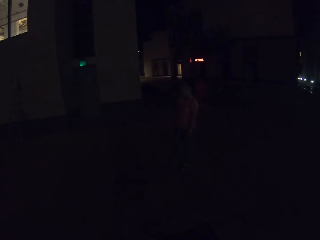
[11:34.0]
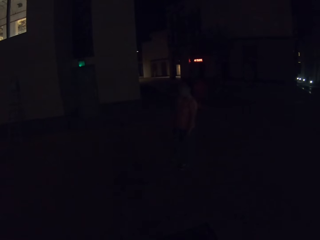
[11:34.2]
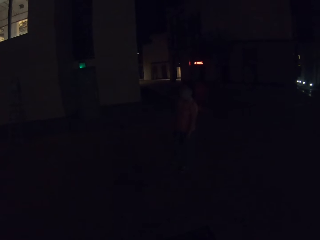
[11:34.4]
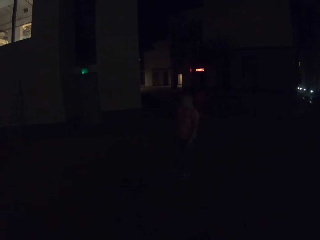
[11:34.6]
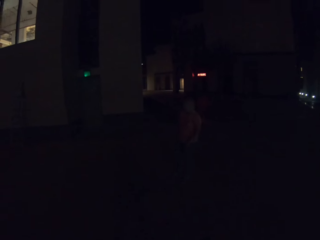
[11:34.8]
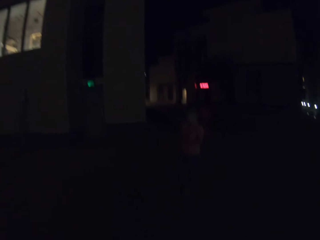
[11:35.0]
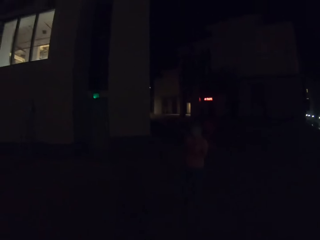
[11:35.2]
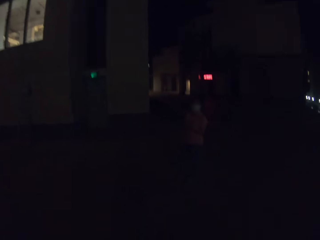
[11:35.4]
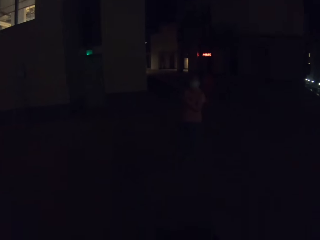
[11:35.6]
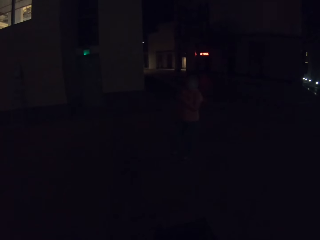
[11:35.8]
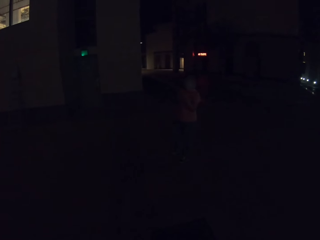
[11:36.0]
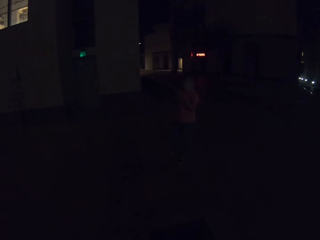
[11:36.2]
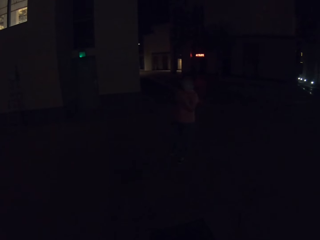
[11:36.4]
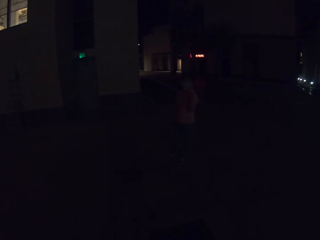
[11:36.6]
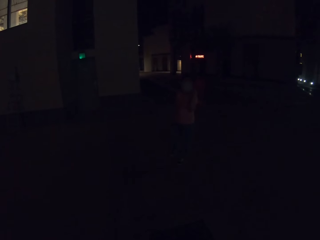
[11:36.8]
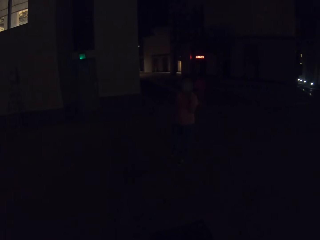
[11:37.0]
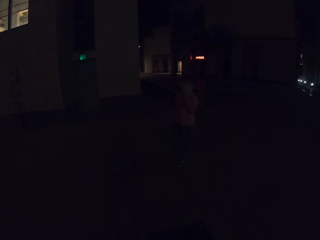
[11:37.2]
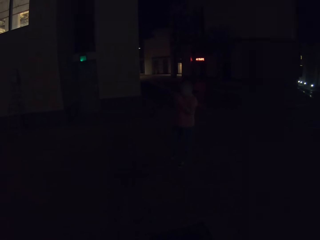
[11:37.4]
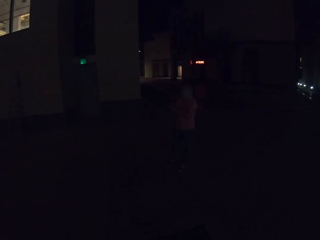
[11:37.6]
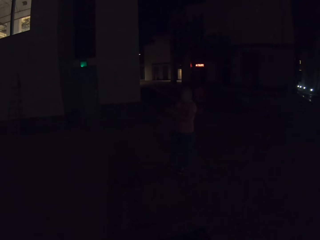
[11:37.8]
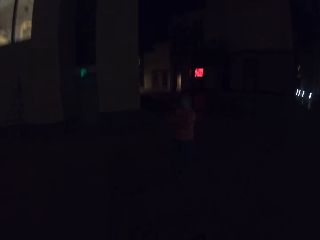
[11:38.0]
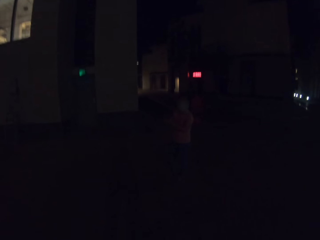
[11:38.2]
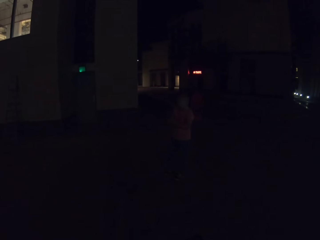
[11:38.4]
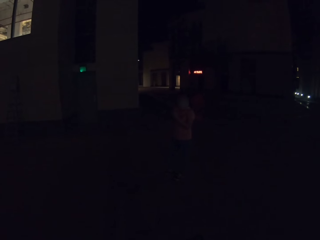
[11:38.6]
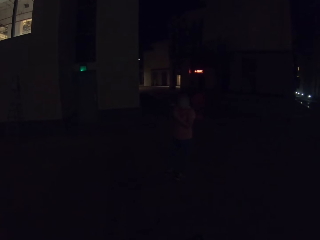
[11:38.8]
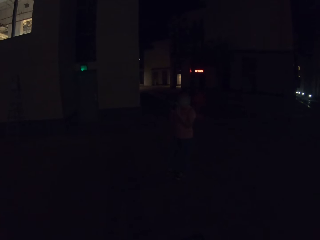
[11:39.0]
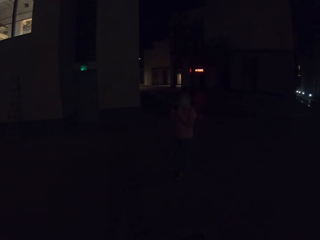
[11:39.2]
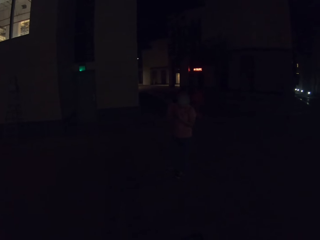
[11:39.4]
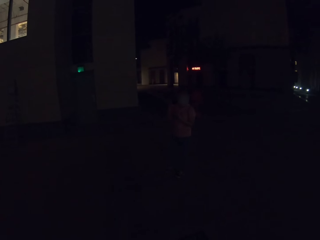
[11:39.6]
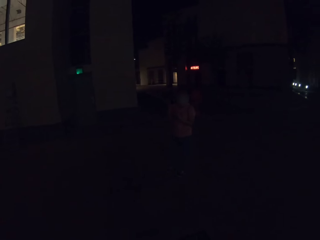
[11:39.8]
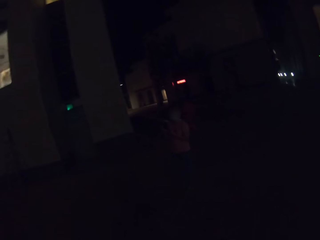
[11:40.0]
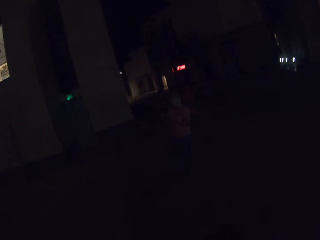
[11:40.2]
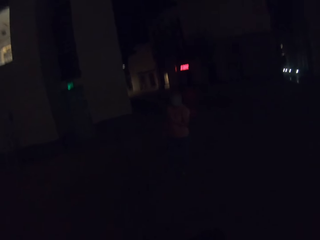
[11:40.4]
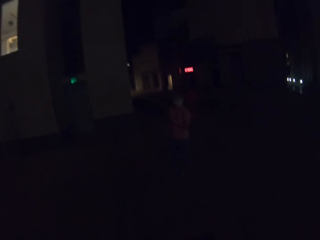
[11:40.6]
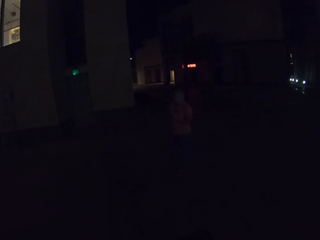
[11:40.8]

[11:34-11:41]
A woman gestures with her hand.

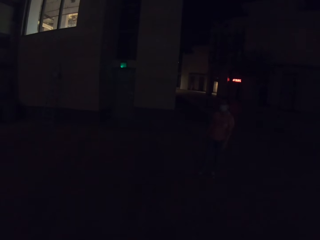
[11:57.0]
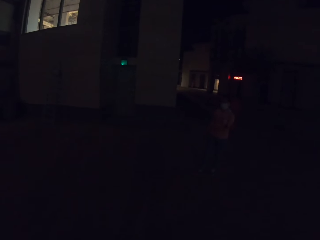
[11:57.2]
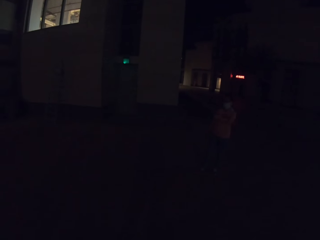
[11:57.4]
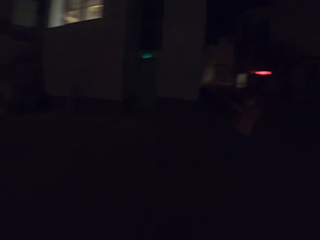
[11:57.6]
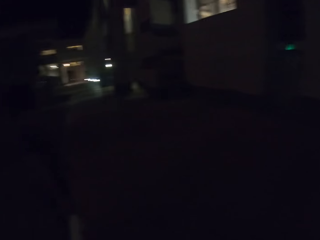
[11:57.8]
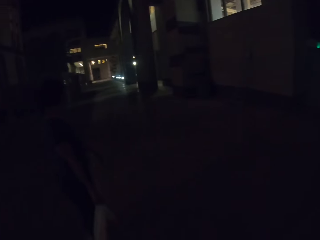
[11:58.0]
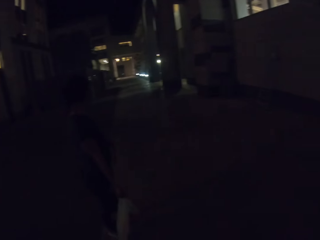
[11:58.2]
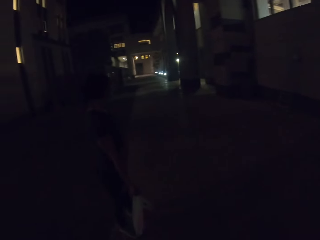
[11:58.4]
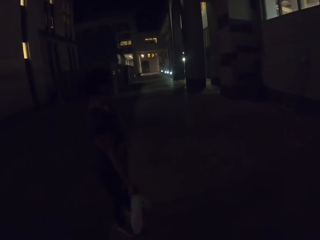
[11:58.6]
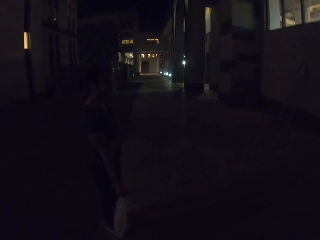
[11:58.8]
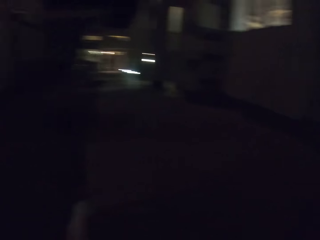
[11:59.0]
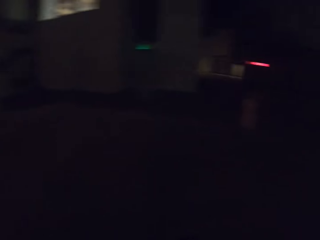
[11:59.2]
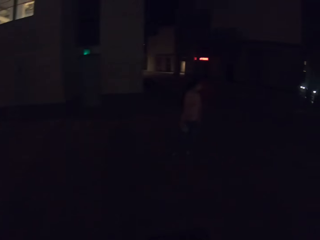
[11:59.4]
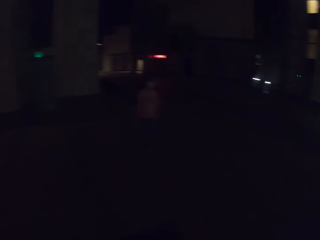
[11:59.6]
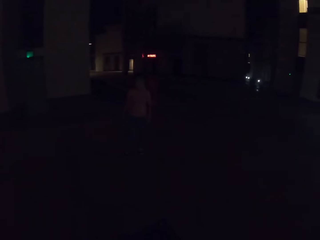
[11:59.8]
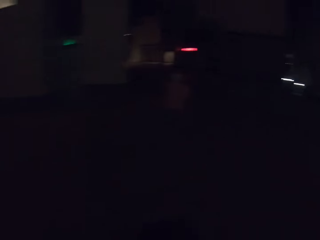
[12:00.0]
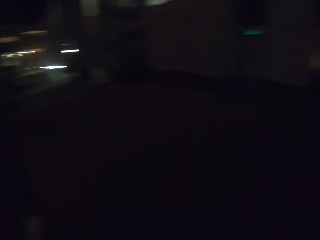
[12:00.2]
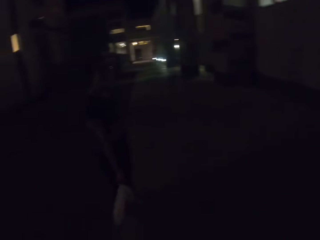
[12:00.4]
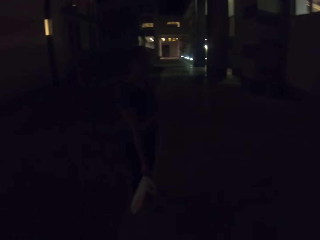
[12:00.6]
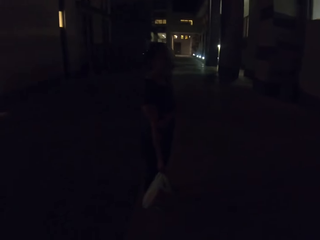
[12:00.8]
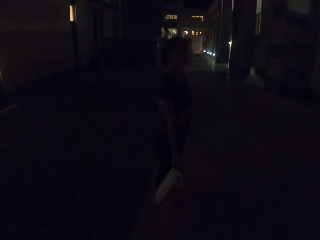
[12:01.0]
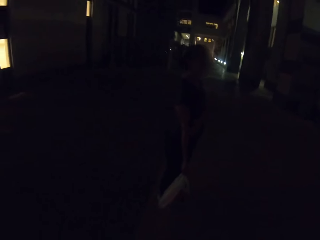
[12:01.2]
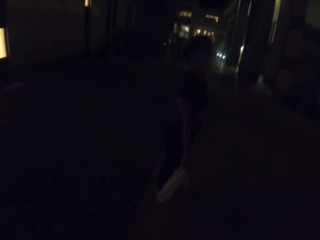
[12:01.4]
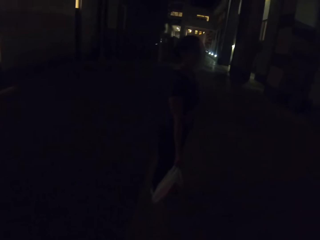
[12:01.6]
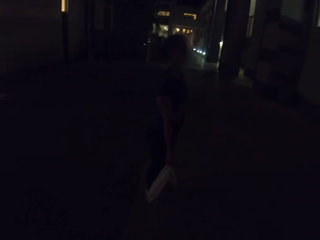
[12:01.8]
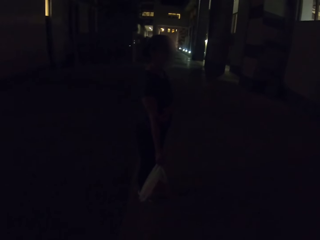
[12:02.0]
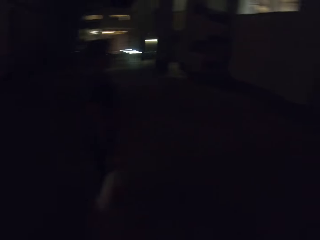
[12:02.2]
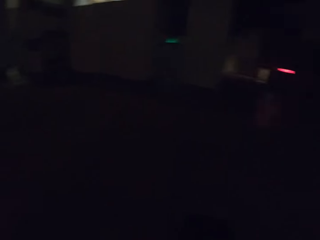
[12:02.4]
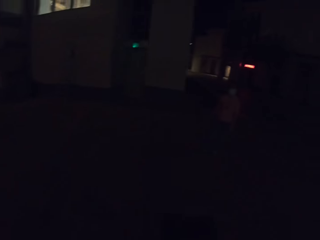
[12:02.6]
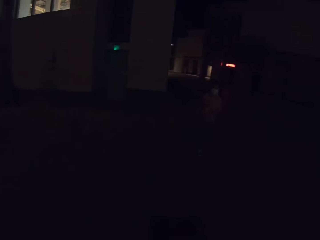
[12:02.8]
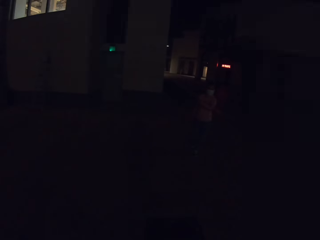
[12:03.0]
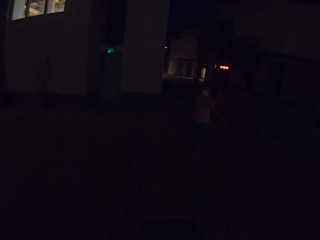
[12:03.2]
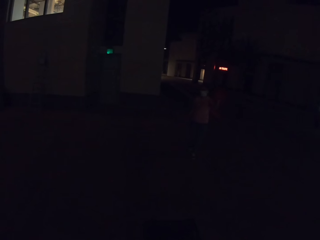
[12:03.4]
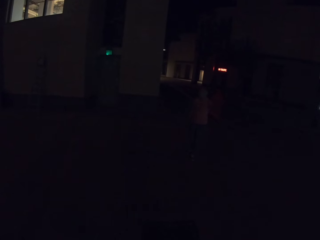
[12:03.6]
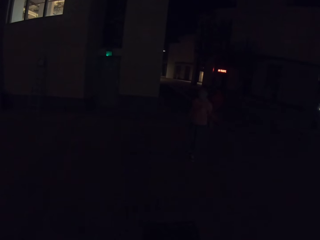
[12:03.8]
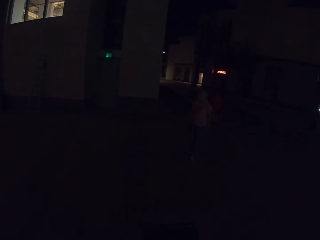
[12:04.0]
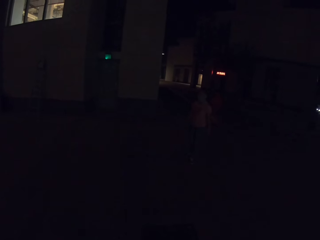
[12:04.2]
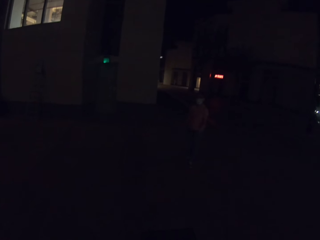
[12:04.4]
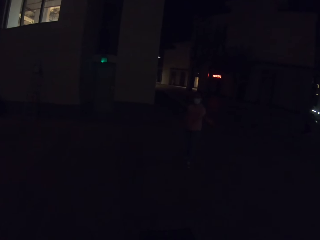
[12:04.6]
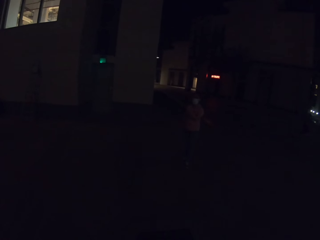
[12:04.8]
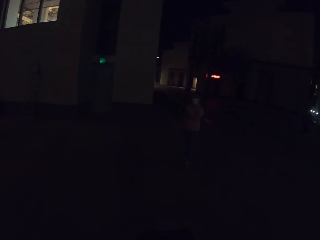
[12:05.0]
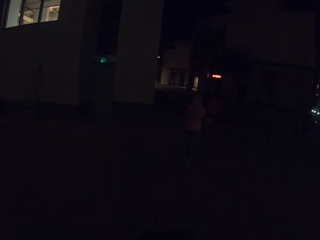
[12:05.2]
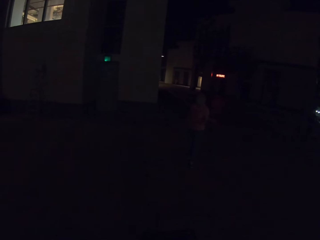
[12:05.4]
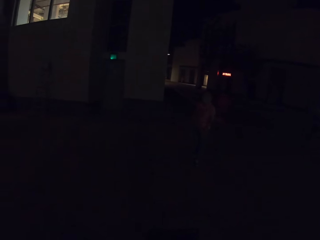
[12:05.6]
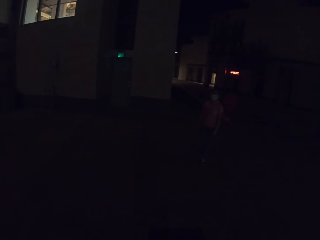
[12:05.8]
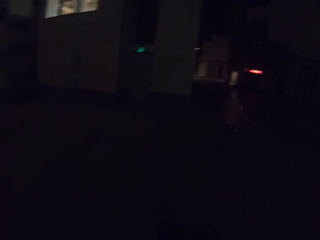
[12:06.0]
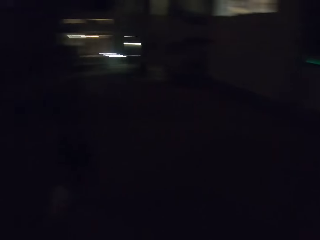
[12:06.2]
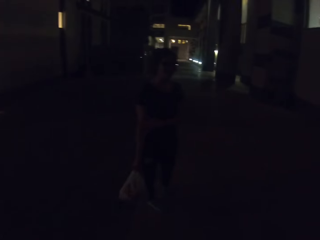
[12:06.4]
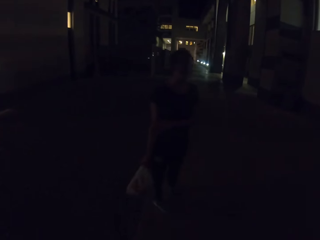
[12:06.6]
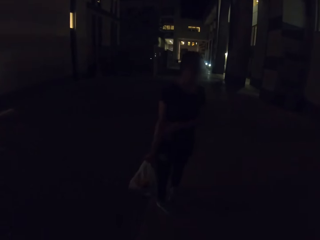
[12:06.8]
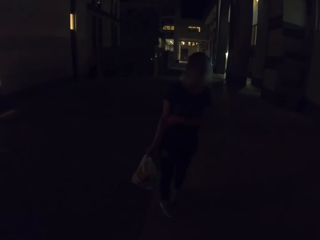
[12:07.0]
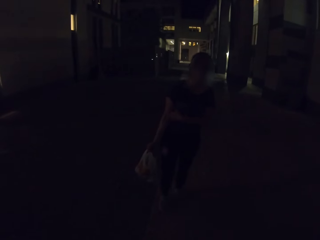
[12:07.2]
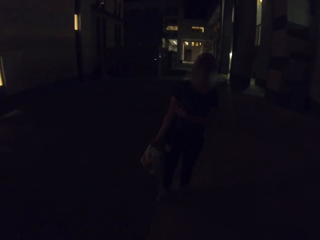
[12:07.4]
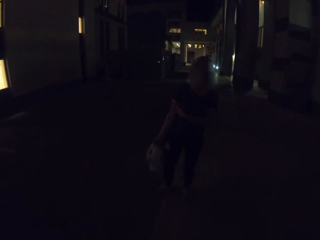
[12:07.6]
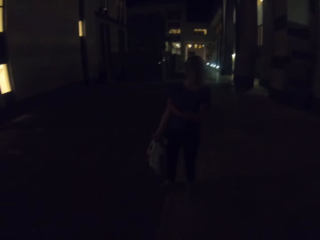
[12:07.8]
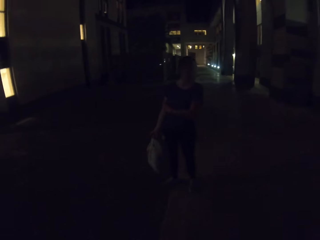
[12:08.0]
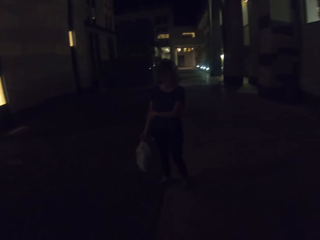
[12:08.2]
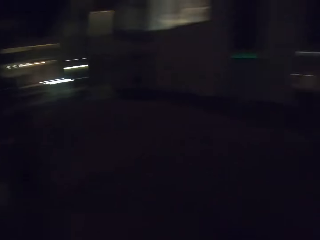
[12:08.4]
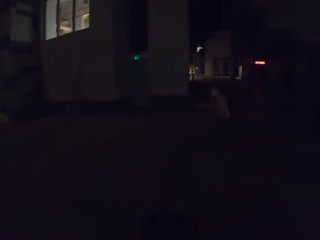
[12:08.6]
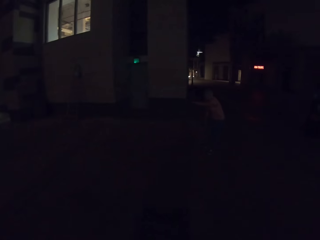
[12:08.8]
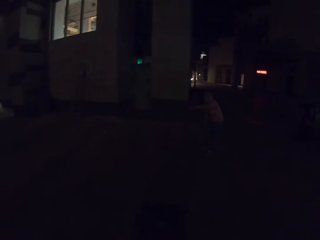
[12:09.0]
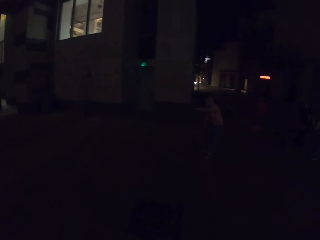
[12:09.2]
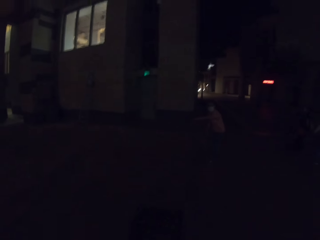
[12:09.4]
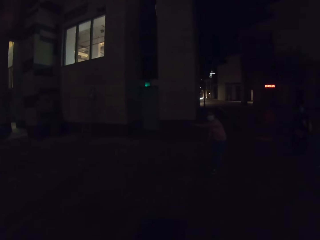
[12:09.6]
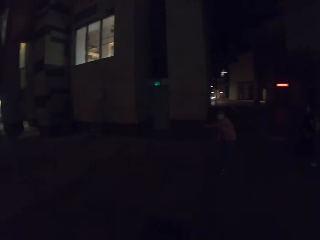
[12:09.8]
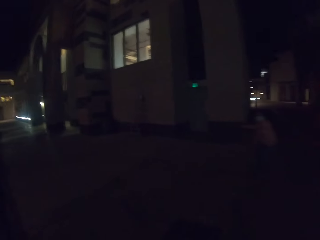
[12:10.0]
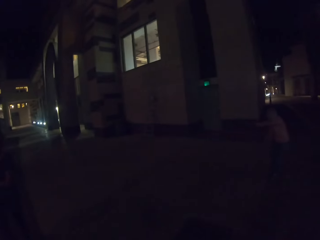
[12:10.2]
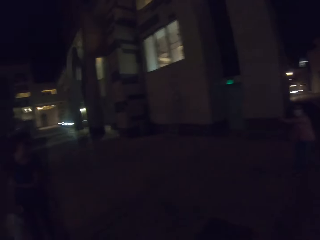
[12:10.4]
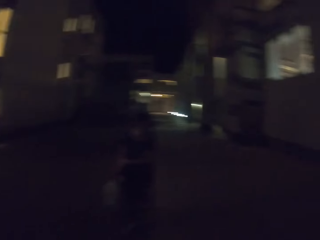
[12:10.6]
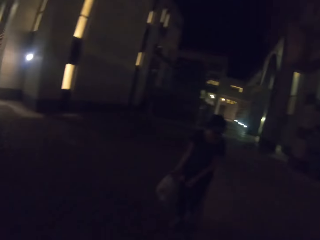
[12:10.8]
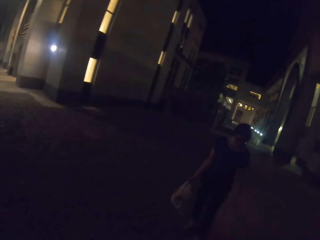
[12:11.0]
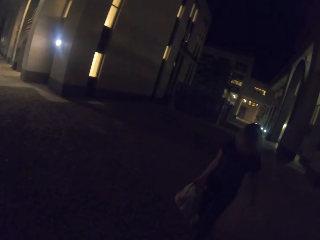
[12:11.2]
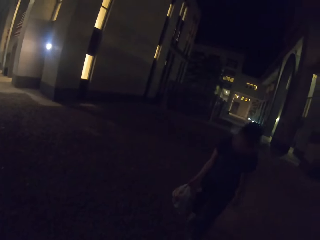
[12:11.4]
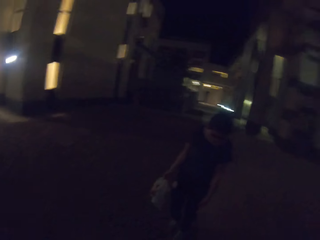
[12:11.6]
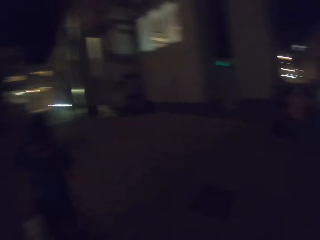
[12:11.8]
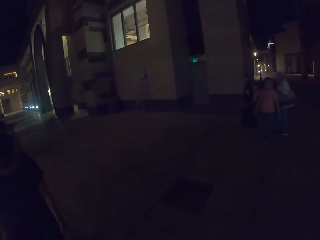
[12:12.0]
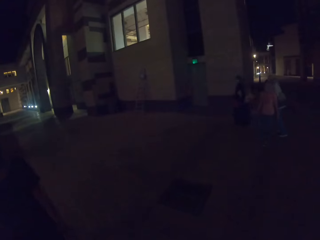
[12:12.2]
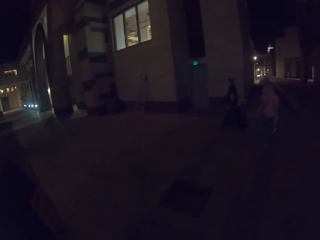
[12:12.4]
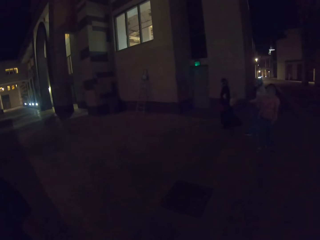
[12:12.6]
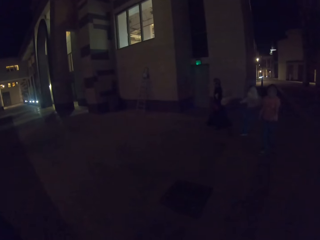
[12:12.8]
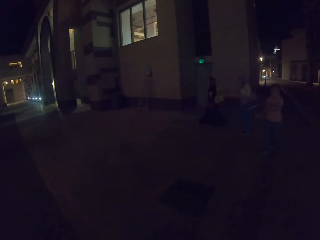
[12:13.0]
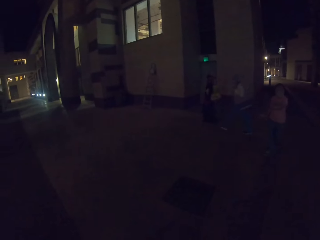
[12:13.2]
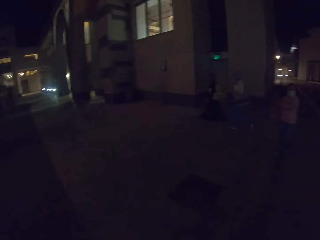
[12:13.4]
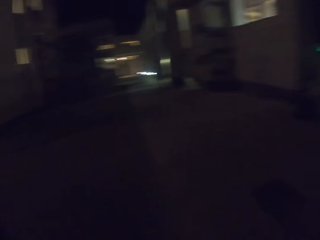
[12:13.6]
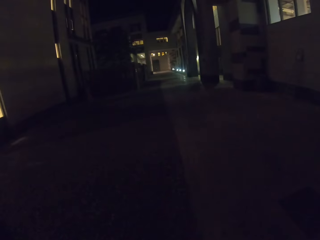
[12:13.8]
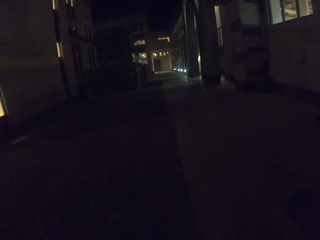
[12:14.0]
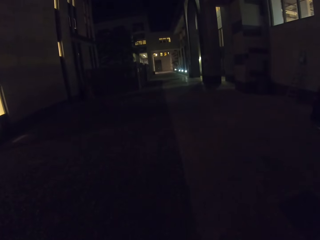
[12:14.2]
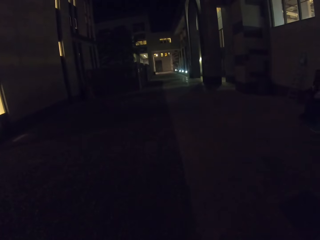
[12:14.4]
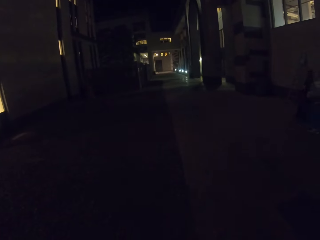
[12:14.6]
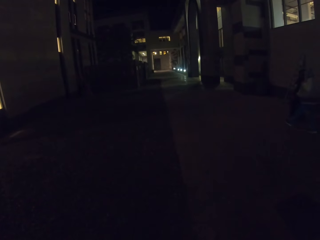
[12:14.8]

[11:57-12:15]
The camera wearer looks around the road. They walk. A woman gestures with her hand.
